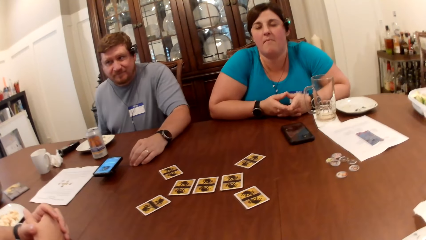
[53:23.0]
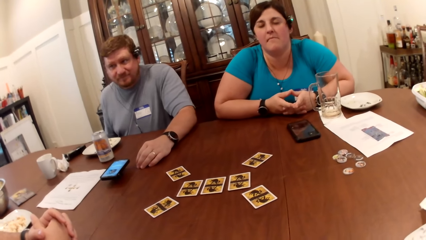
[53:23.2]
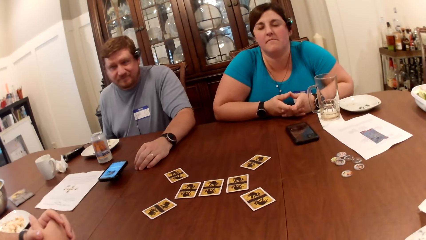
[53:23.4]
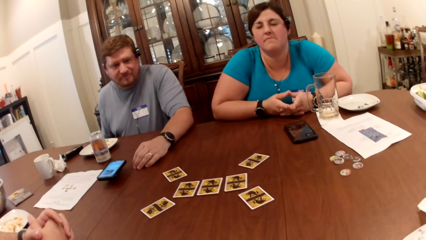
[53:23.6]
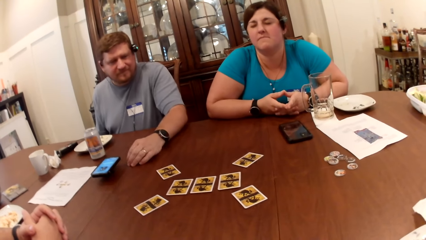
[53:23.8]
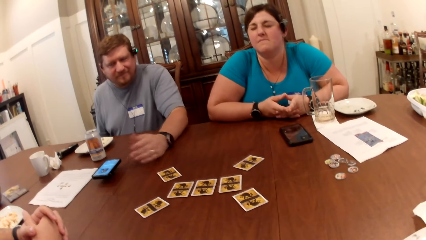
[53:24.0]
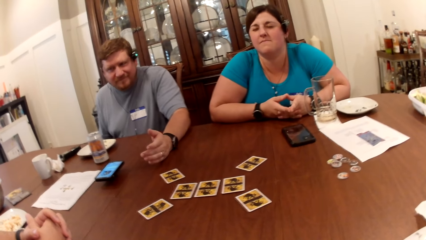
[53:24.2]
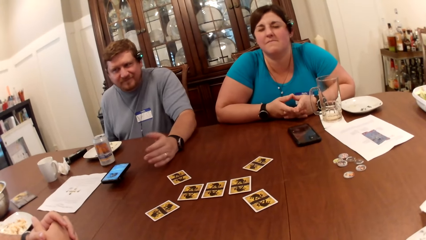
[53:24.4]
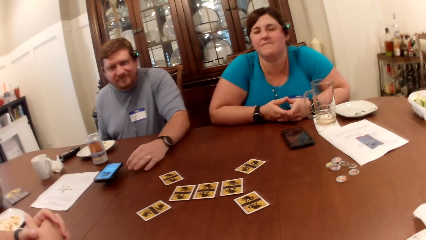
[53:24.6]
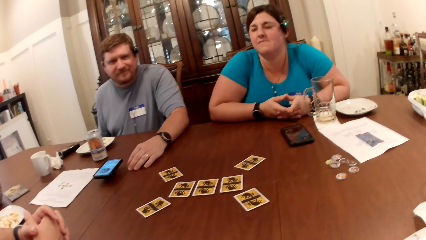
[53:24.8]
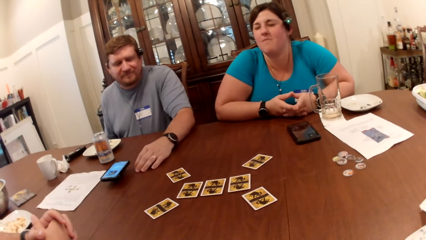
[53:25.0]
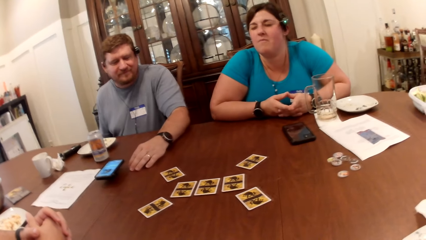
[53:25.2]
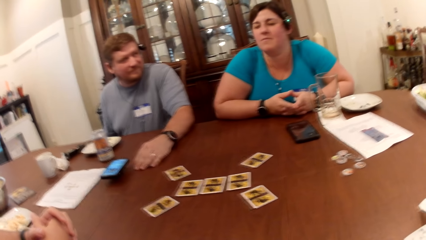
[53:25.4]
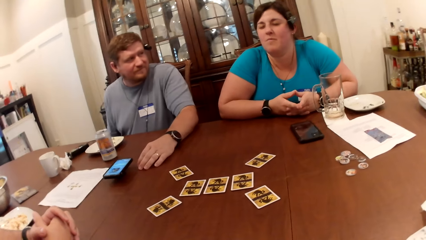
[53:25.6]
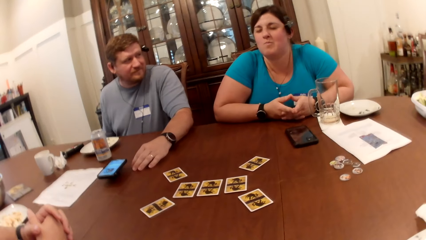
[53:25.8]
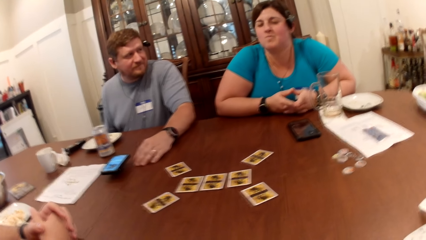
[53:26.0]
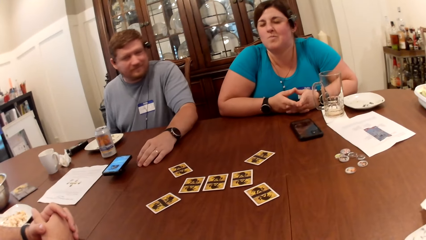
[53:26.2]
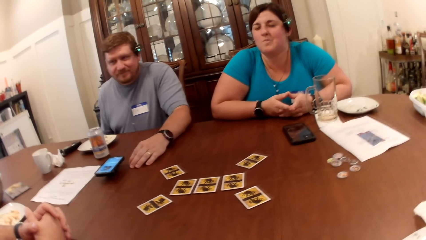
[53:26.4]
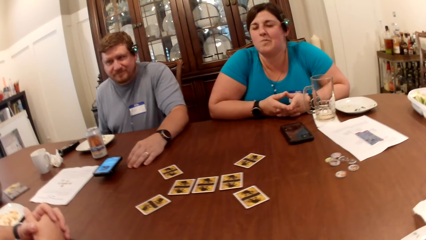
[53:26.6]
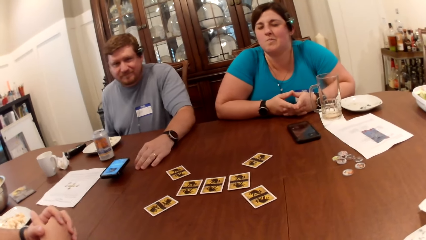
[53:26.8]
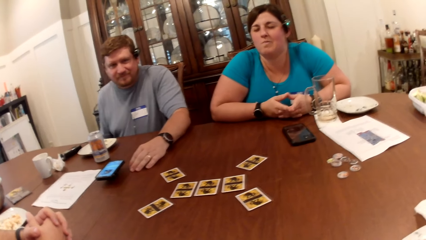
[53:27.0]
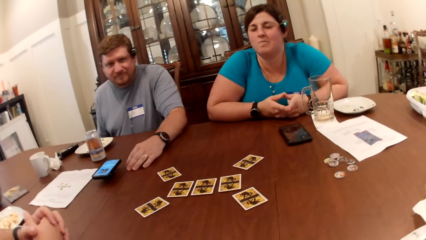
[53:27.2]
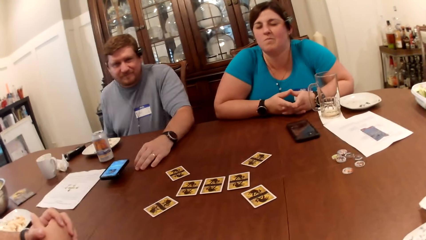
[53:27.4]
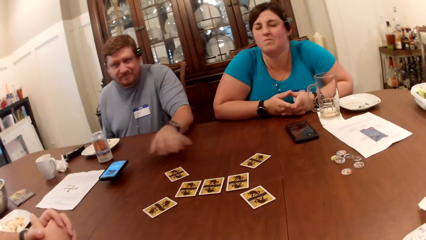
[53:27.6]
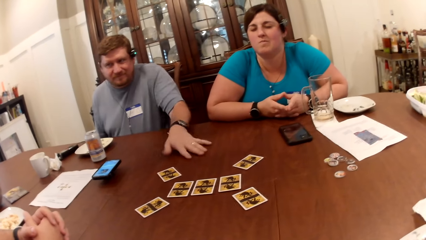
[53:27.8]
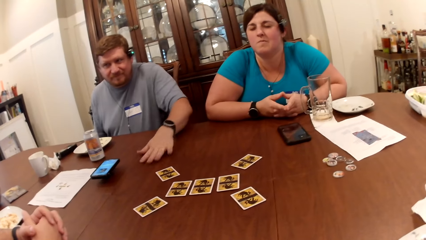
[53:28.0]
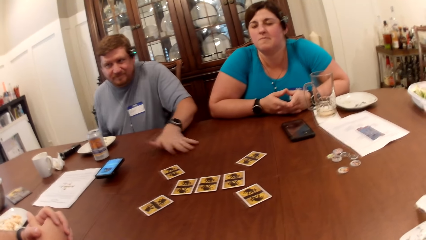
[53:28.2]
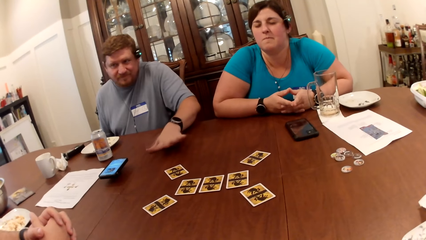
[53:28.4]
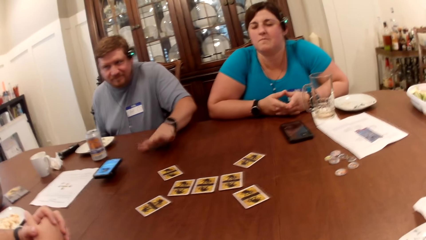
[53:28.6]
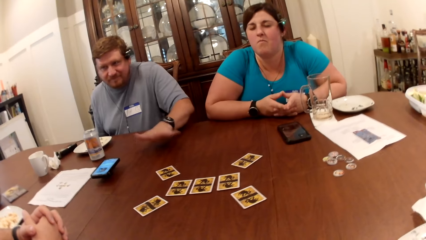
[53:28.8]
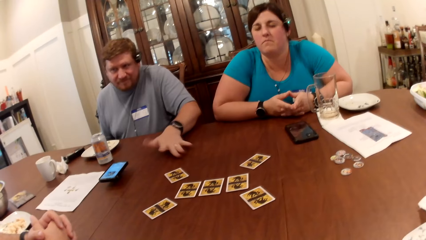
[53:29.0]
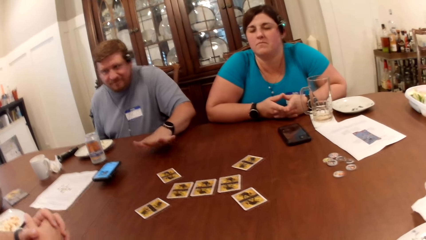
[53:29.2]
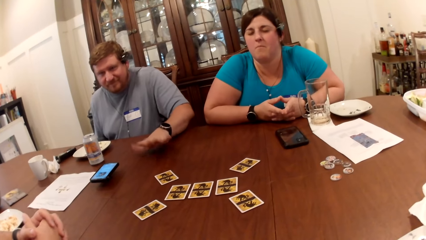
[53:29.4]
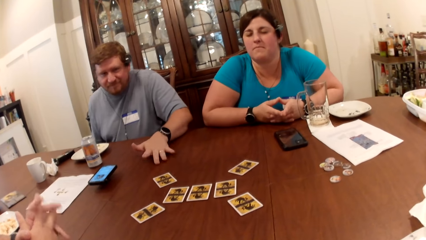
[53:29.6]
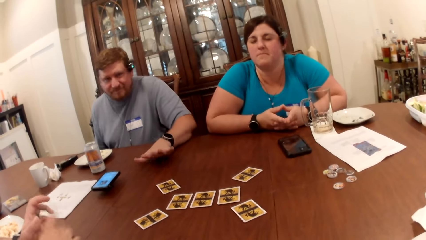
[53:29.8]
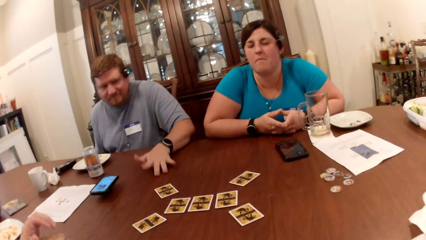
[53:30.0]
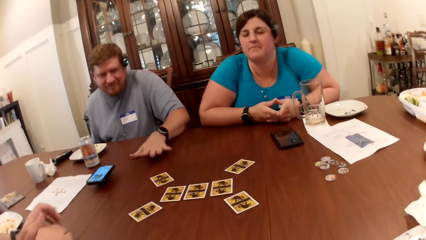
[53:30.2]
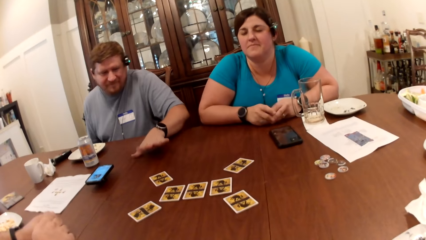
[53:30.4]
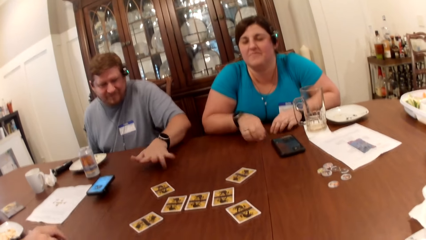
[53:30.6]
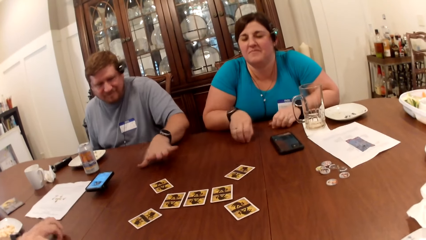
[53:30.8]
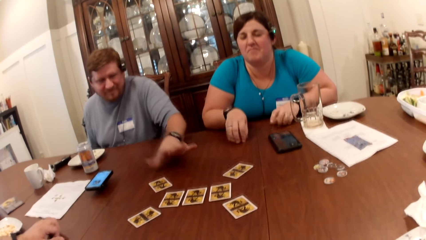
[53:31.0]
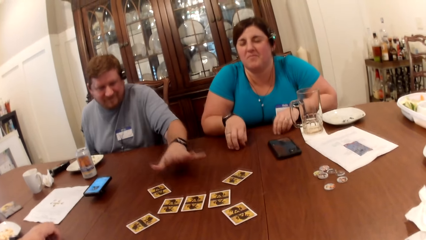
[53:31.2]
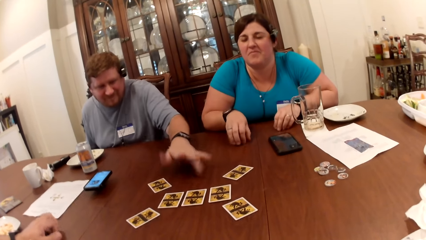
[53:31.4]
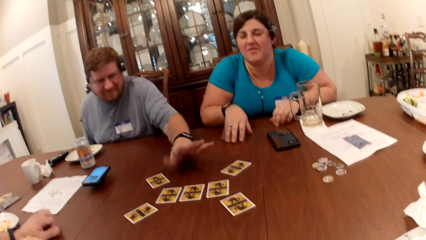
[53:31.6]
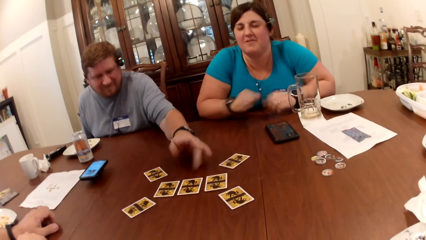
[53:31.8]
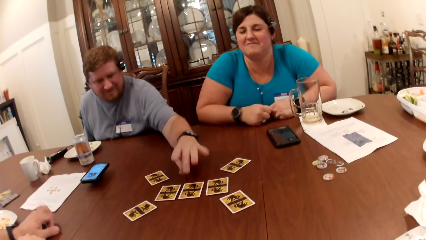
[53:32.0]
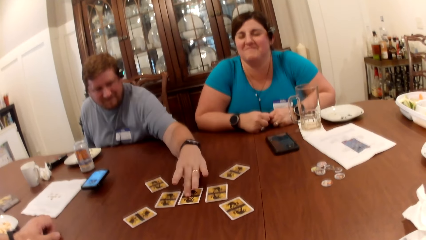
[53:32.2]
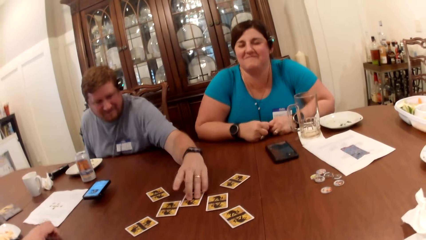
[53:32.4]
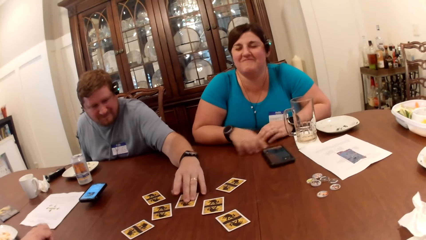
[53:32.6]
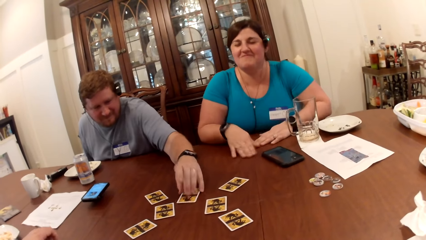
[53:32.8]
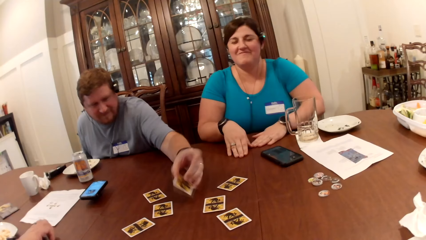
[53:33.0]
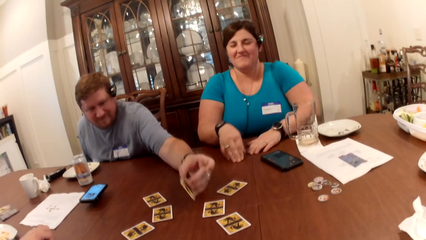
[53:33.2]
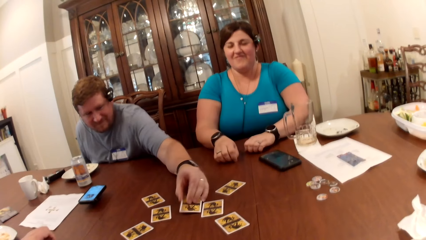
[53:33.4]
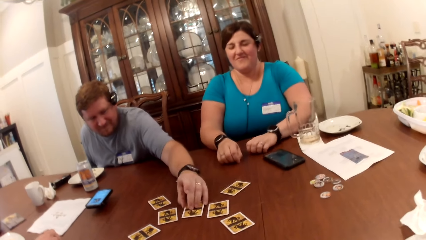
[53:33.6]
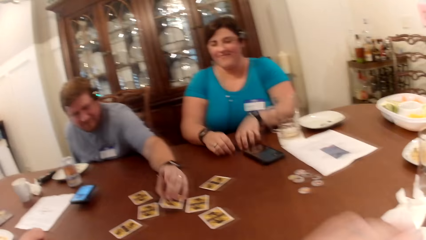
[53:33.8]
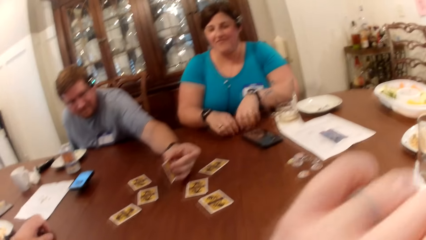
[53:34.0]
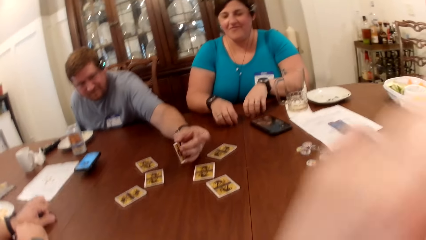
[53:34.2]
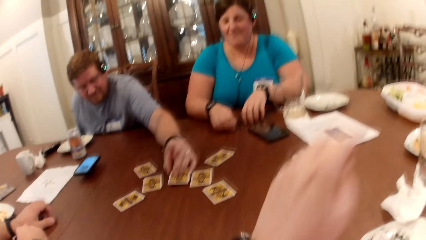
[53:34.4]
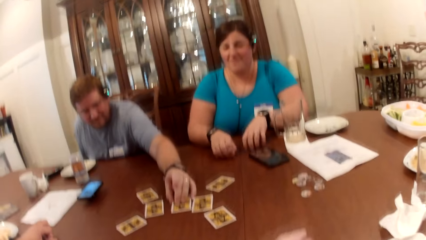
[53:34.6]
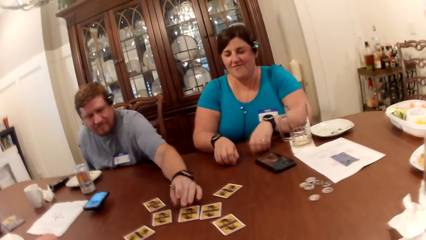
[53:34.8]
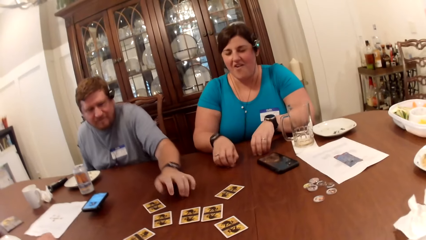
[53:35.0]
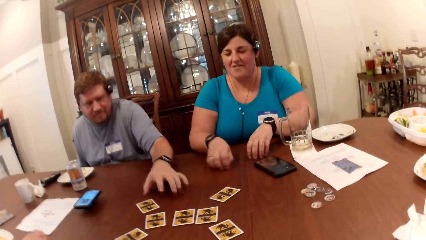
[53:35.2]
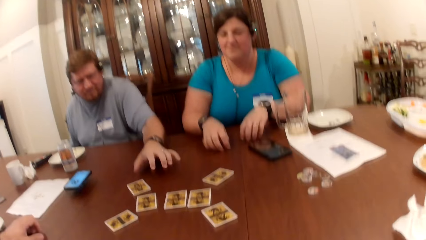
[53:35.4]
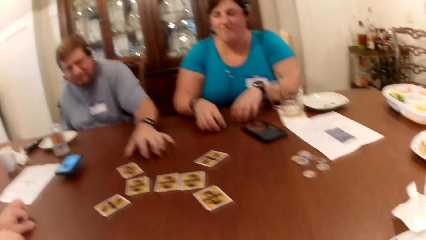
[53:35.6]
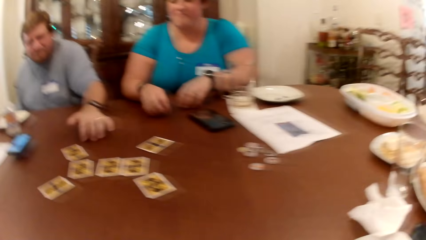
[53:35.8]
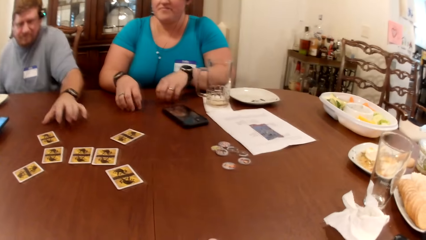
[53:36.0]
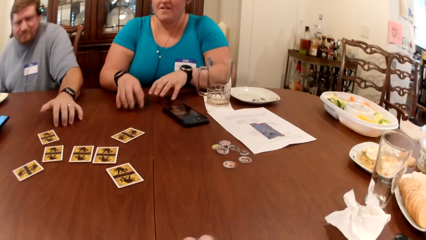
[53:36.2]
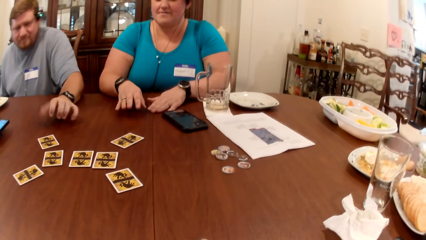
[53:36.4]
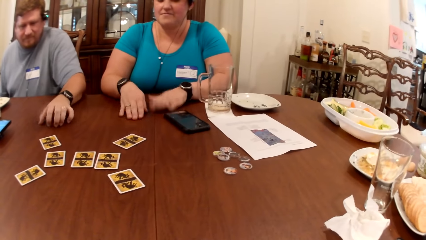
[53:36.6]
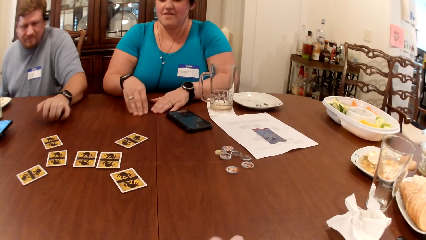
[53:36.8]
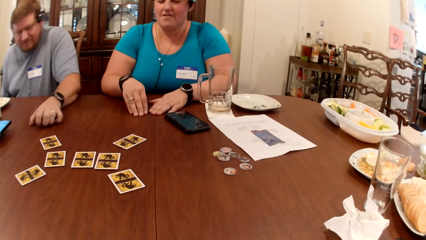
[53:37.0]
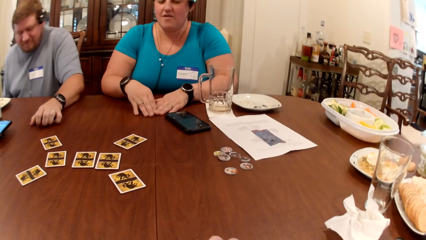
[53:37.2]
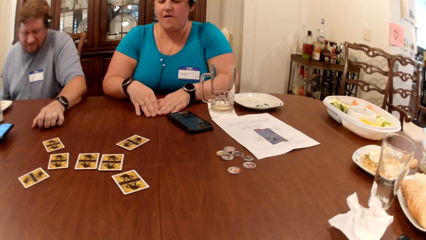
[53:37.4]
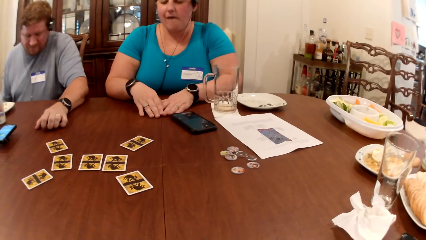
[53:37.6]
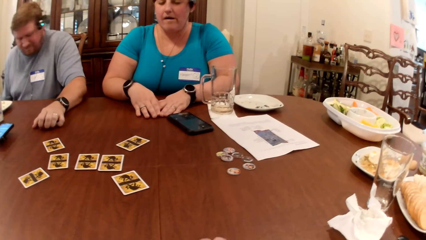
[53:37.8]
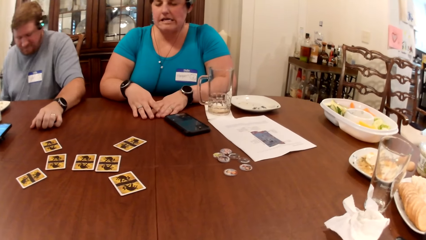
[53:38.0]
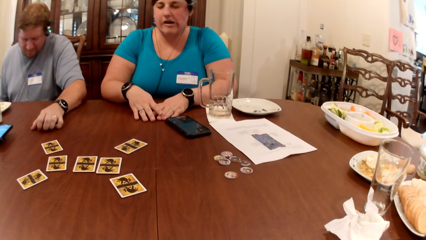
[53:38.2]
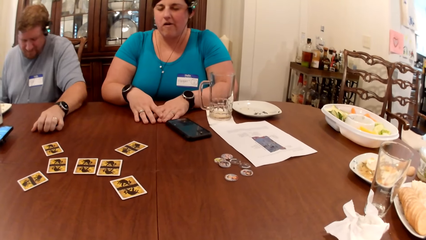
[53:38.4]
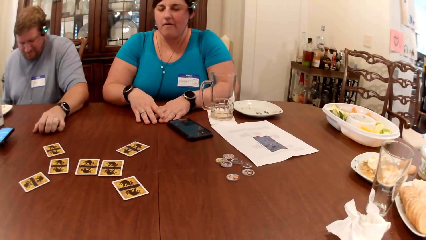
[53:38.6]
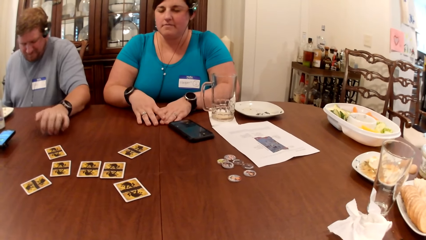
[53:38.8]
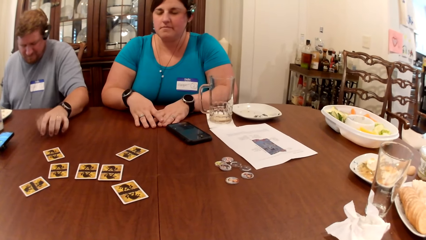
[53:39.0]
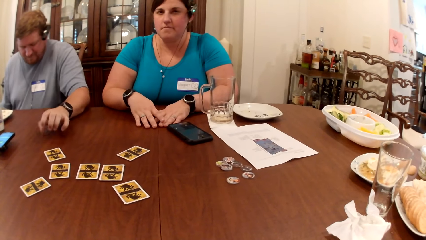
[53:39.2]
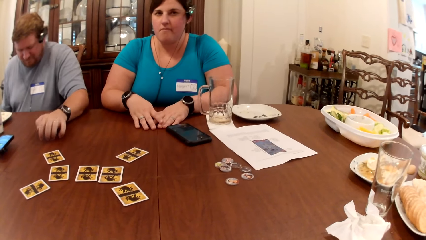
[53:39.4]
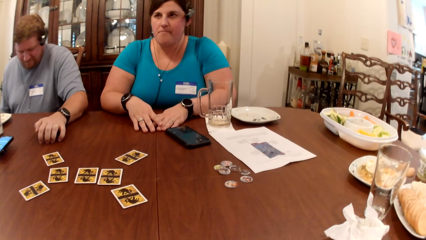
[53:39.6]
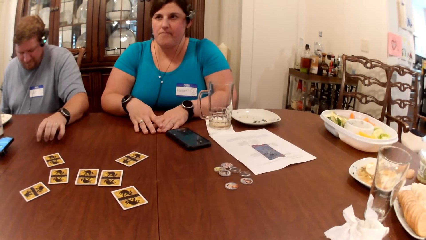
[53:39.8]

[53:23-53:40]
The camera wearer talks. A man taps his left hand on the table. A woman taps the fingers of both hands on the table. The man picks a card on the table with his left hand. The man taps his left hand on the table.
